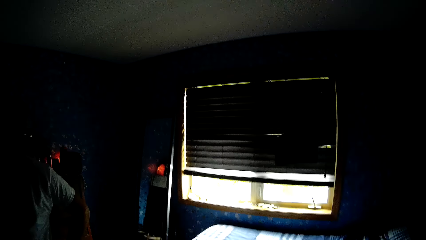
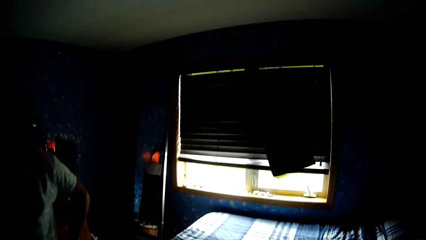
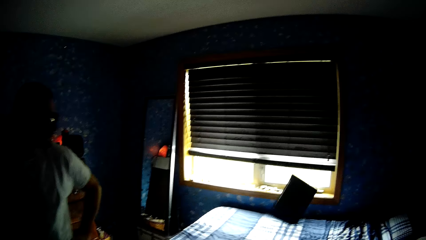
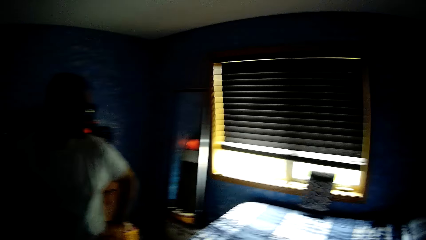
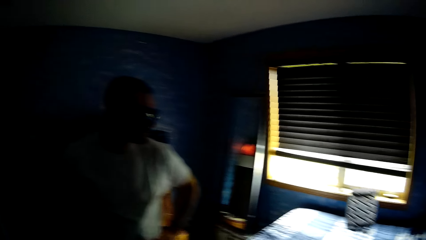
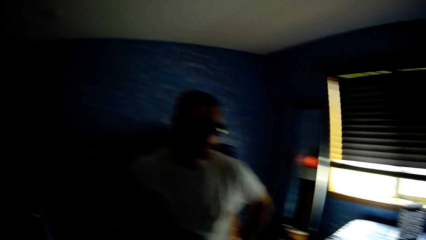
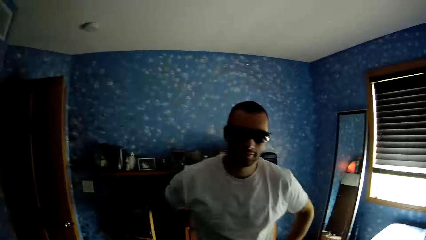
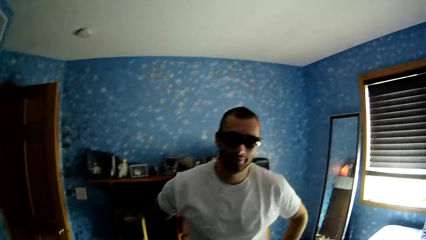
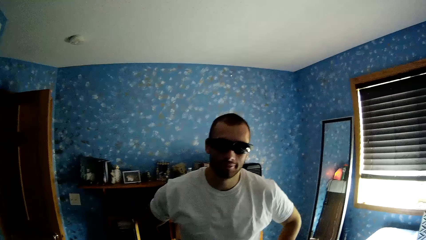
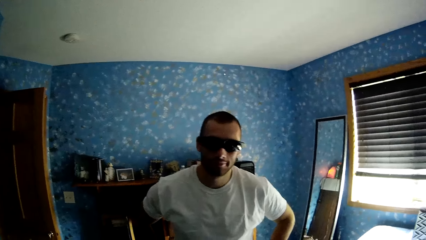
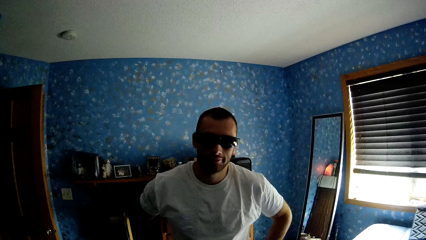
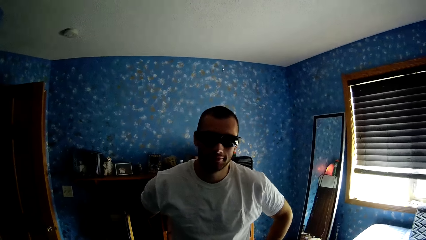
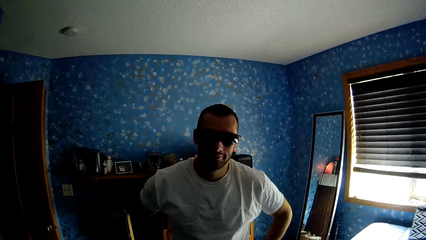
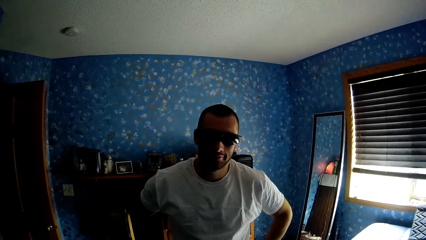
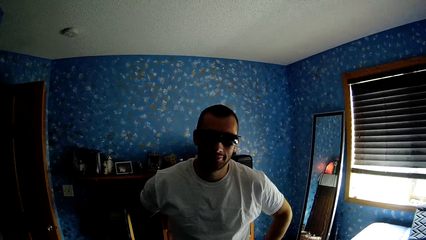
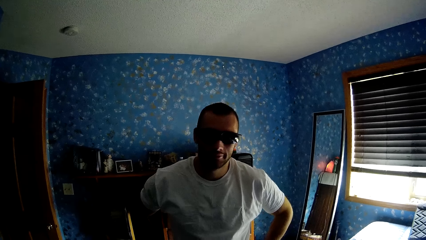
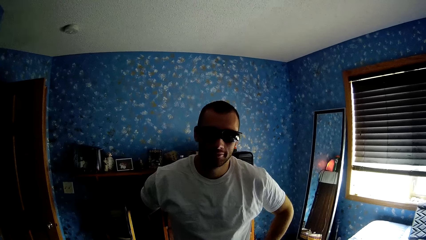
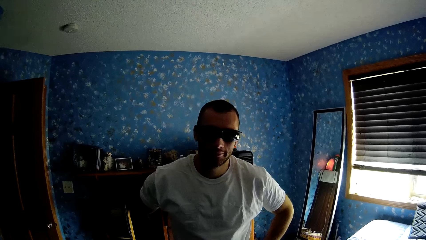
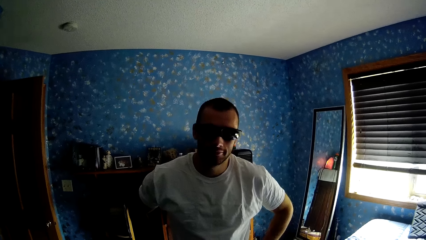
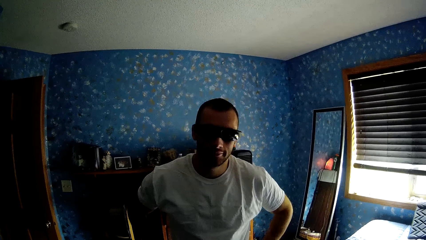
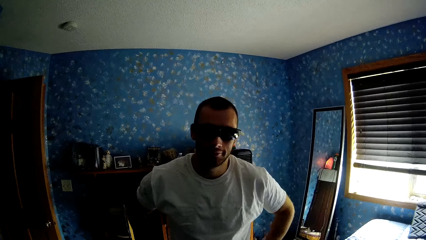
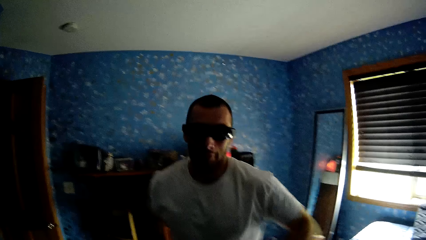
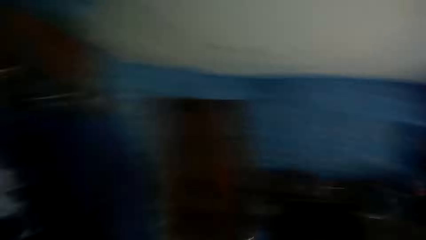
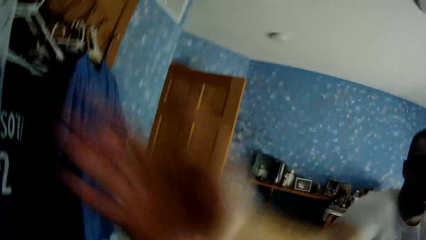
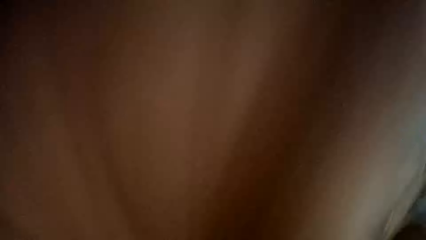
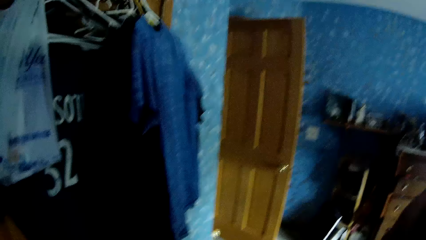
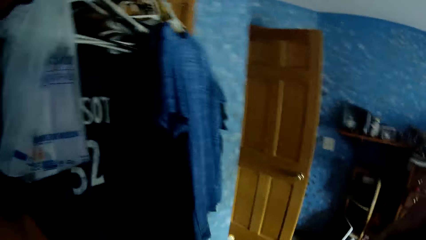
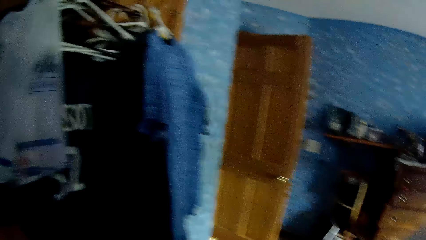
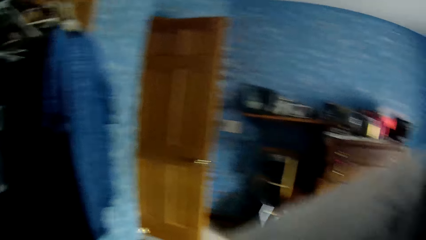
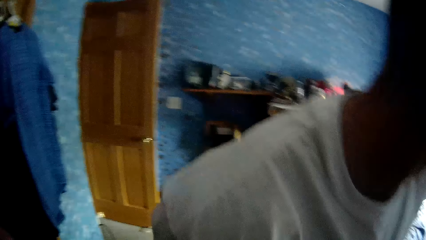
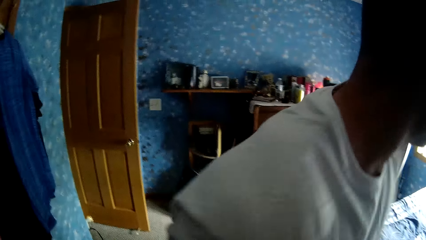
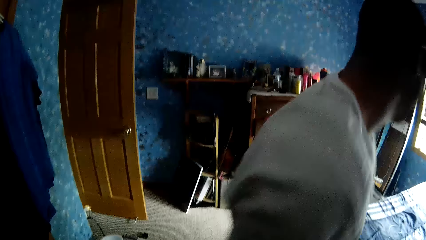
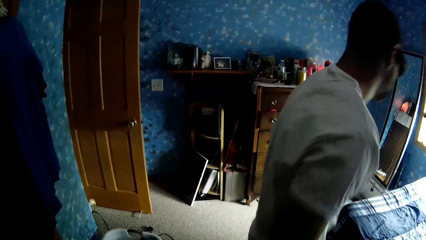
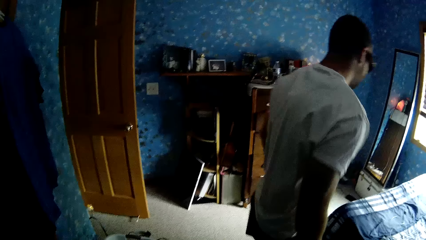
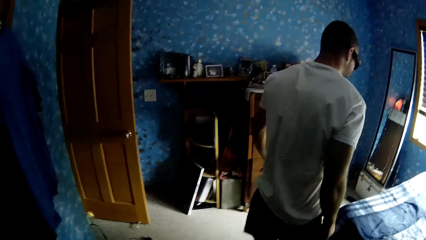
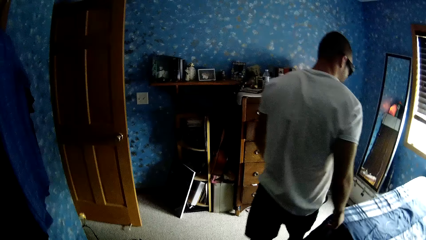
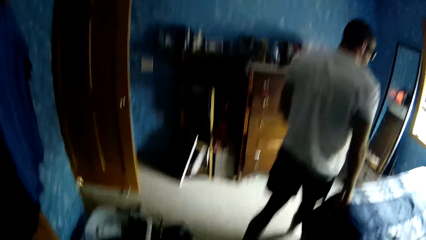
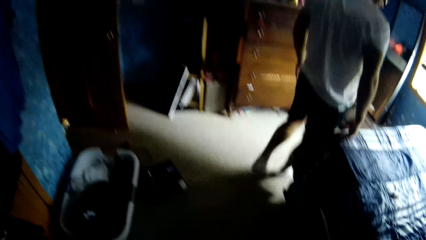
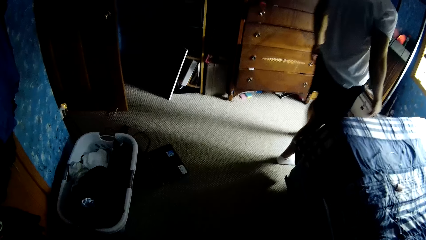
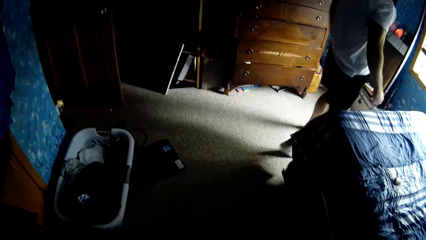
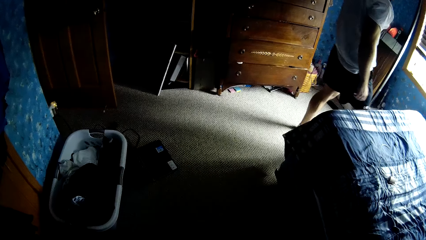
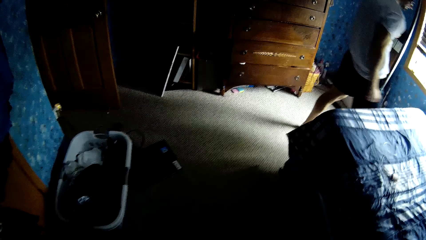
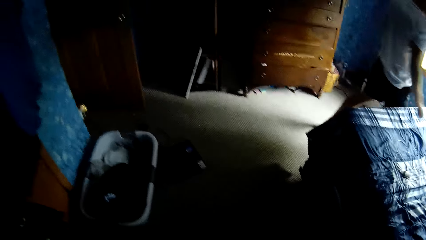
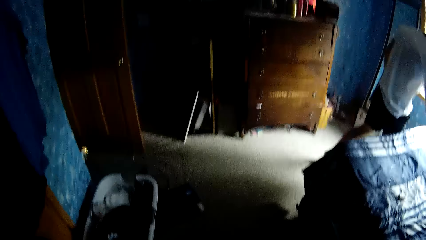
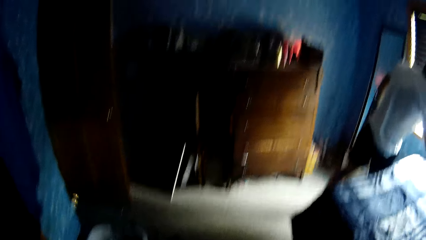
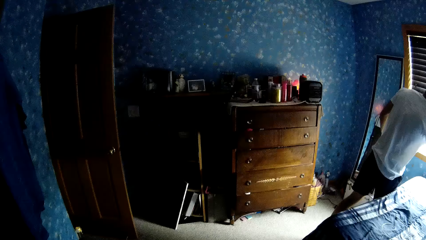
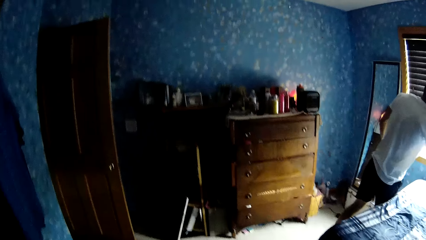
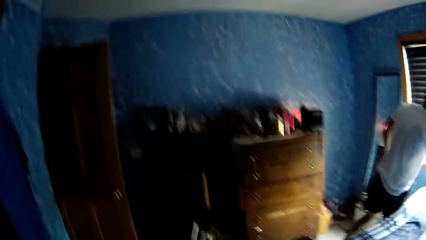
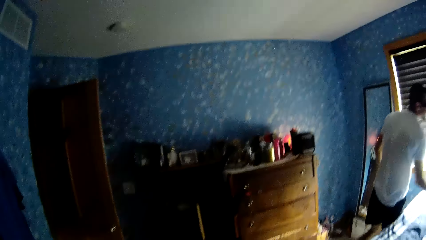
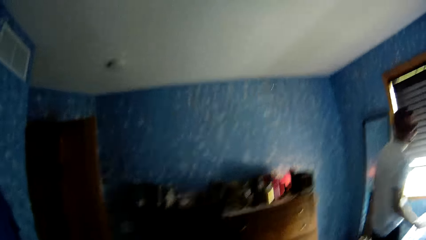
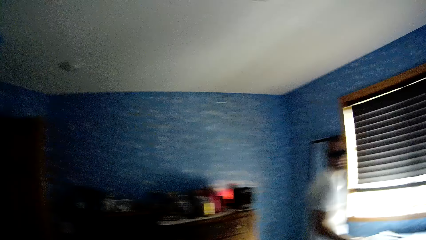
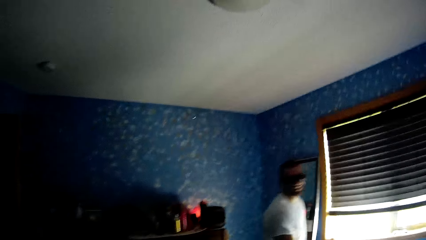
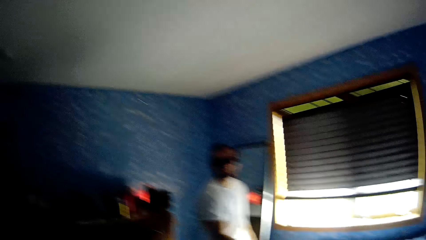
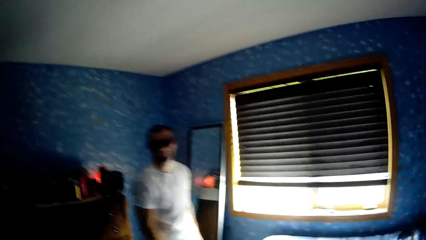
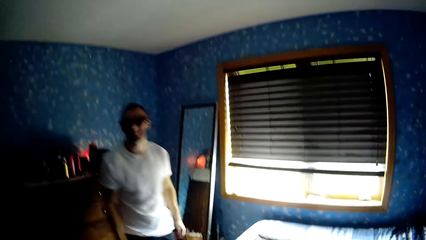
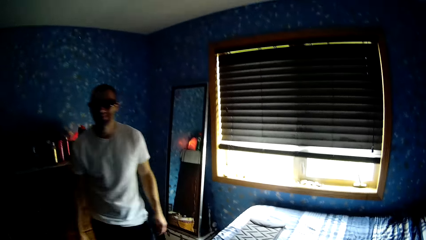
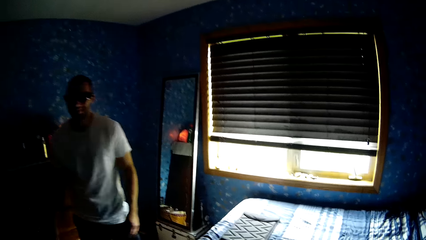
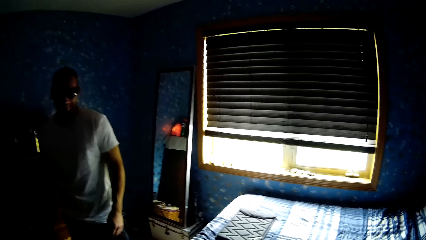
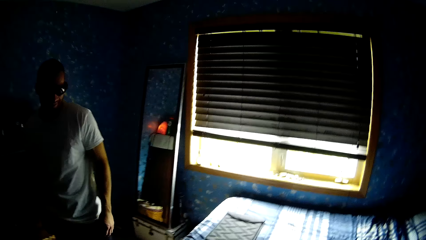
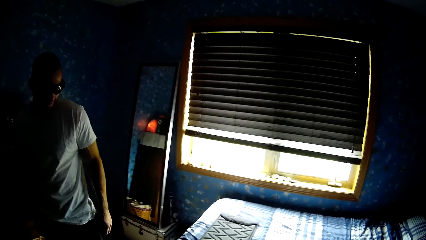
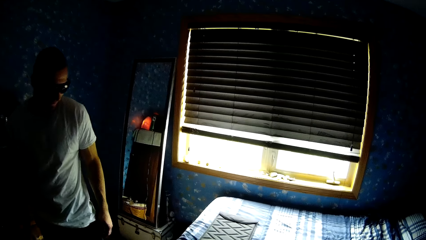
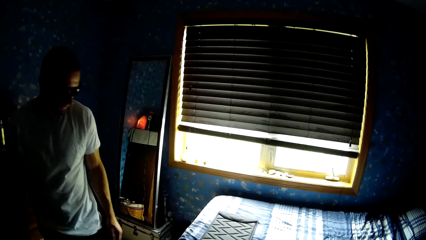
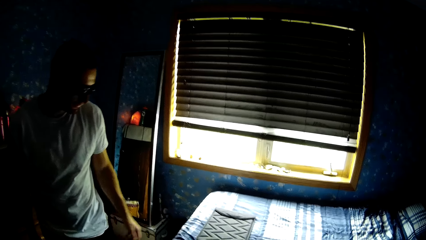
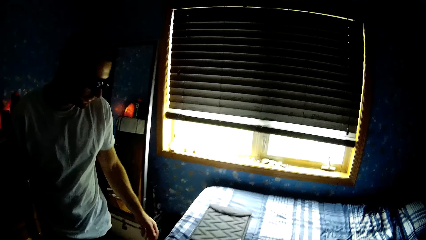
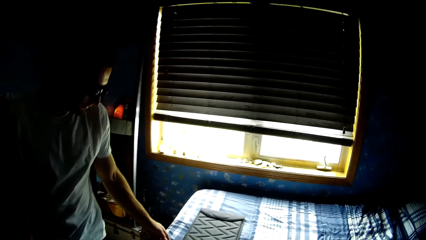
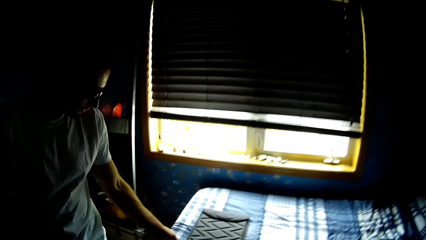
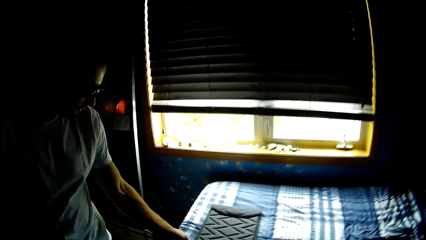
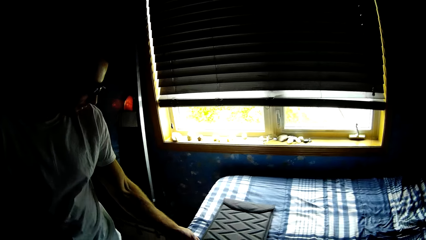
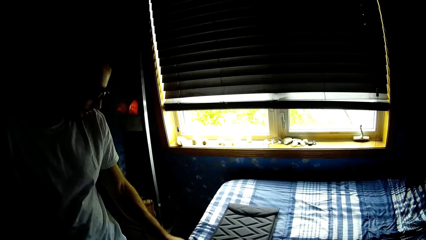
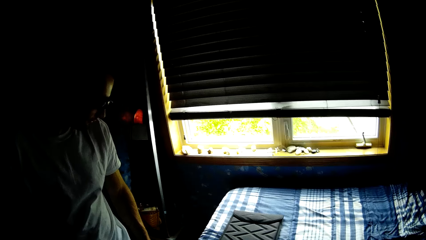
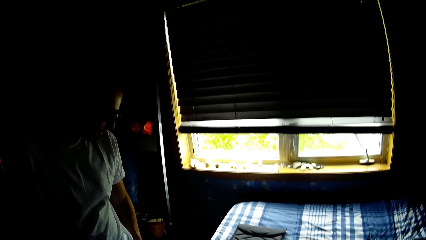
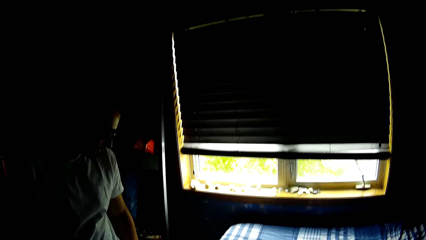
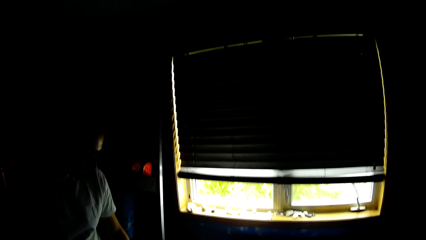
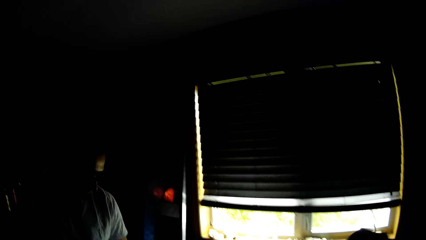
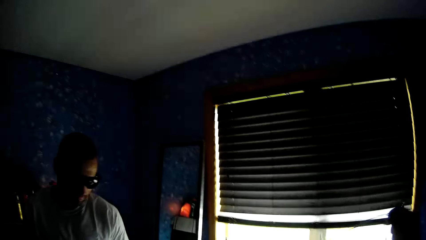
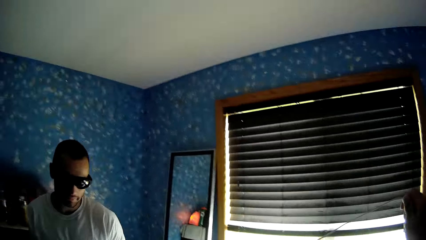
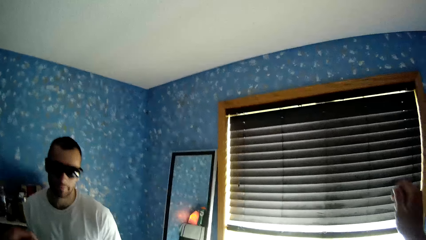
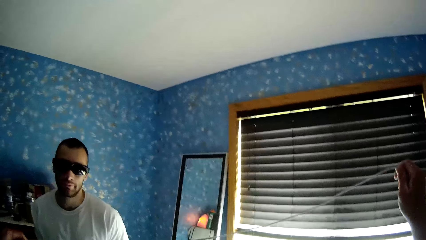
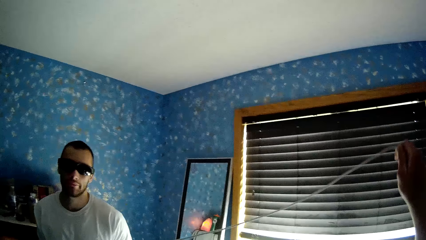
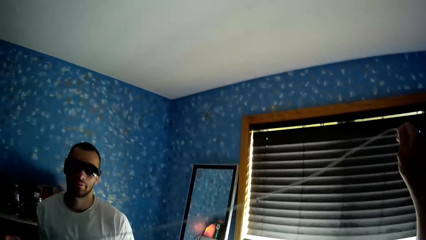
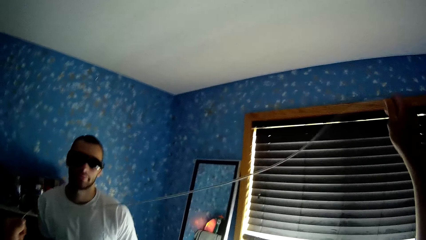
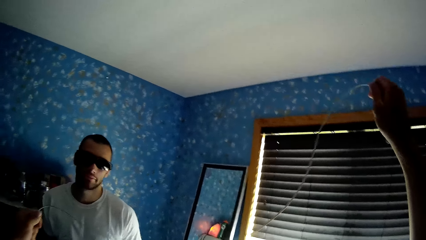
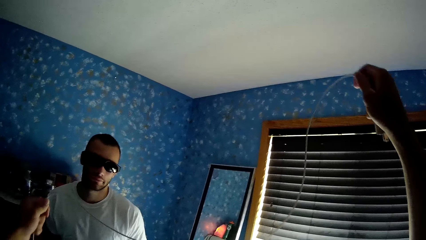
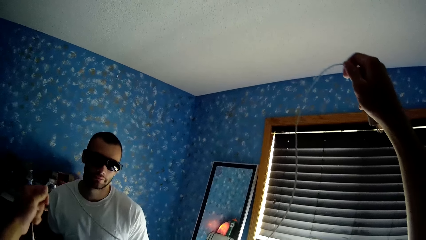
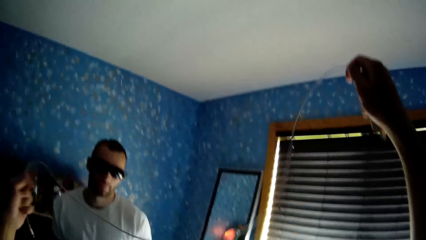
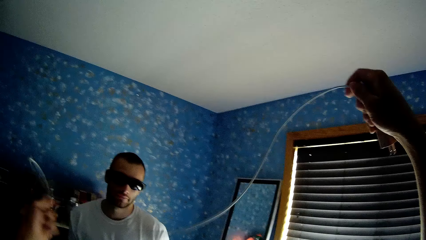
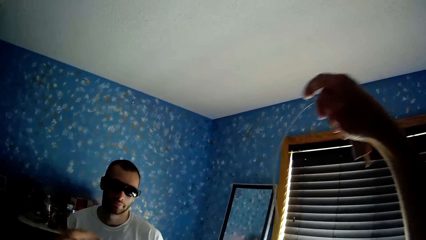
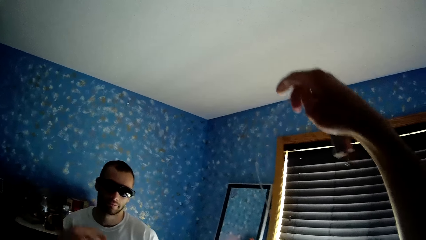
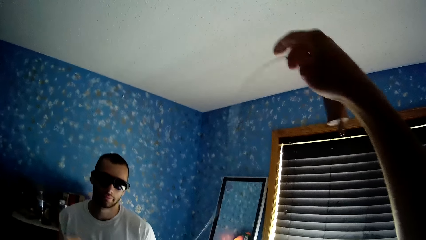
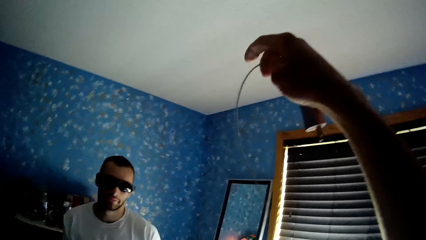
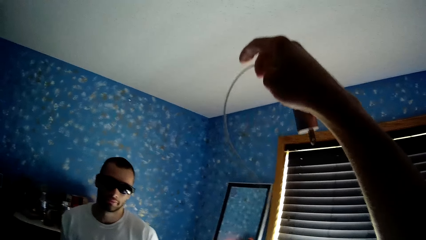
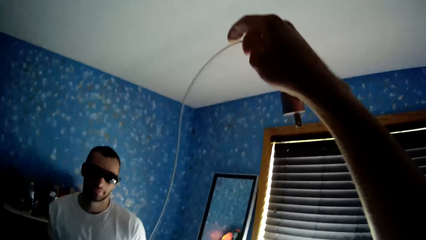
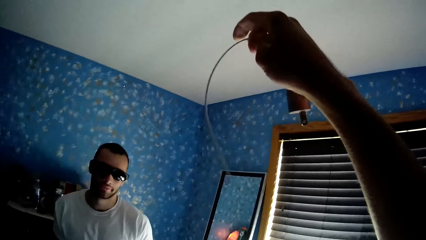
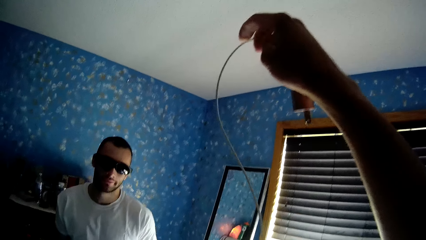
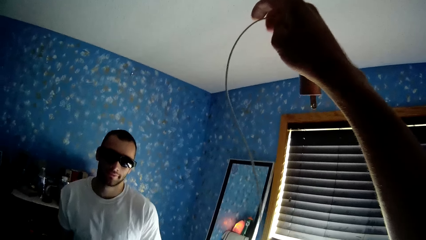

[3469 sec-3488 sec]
The camera wearer looks at a man. The man hits something. The man walks away. The man touches a mouse pad. The camera wearer talks to the man. They lift a USB cable or power cable. They hold the power cable.
